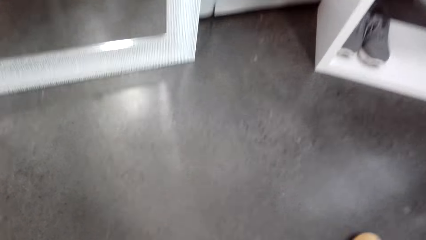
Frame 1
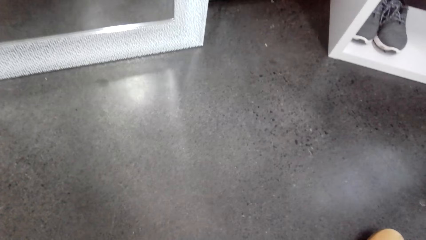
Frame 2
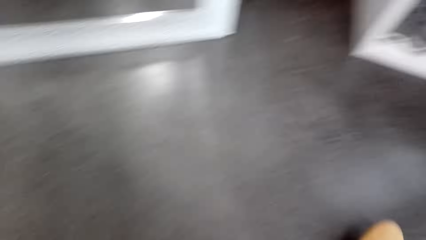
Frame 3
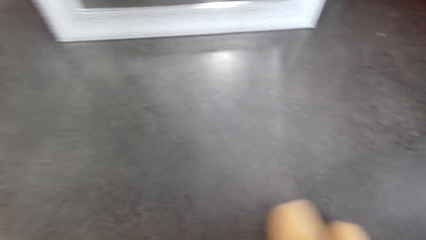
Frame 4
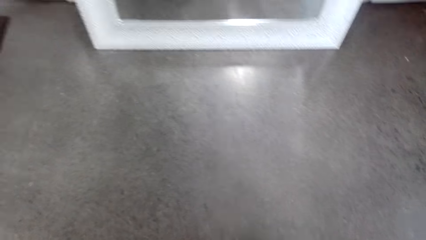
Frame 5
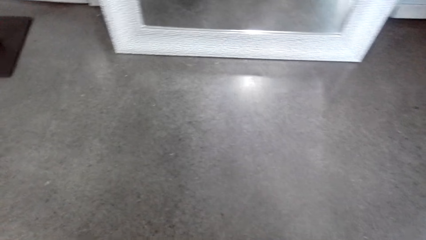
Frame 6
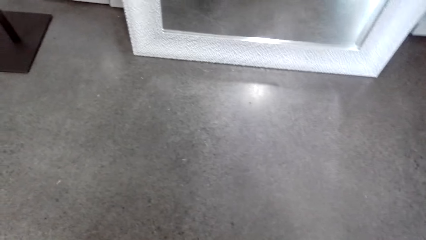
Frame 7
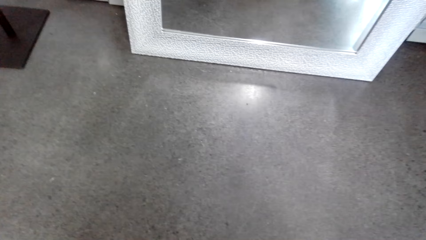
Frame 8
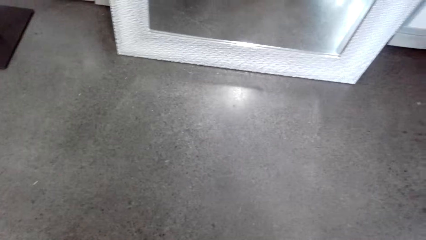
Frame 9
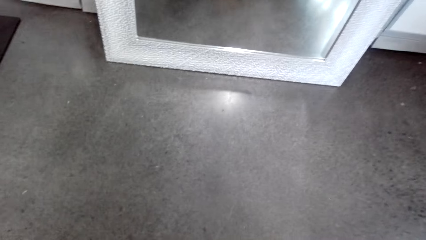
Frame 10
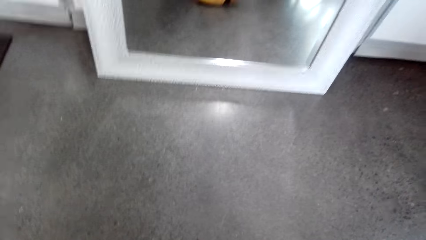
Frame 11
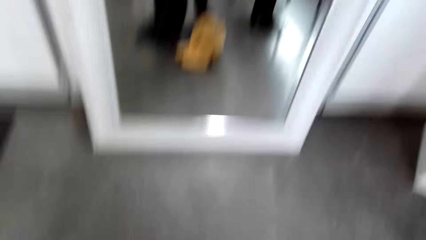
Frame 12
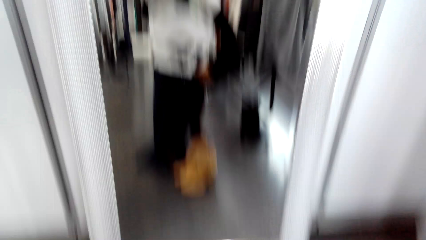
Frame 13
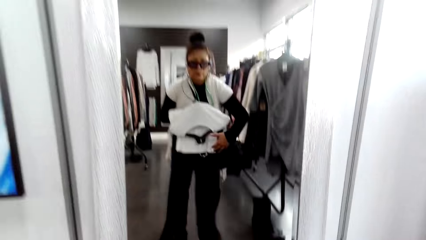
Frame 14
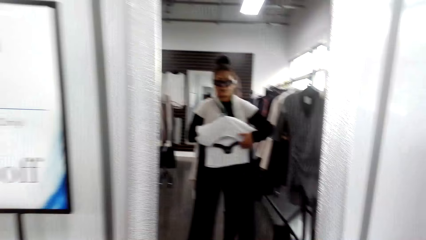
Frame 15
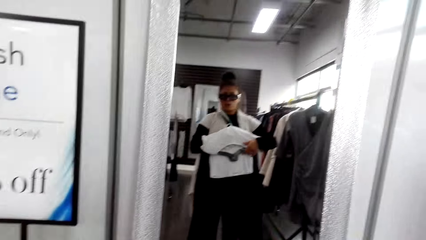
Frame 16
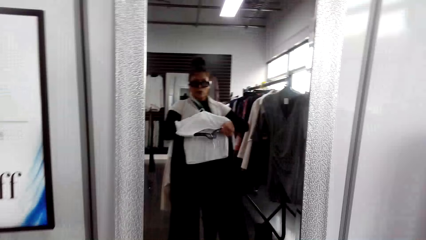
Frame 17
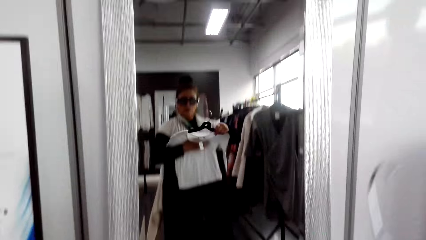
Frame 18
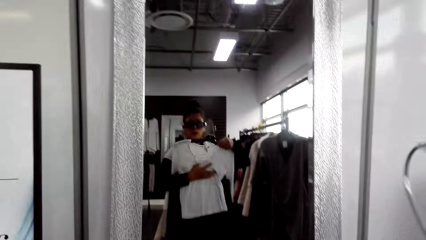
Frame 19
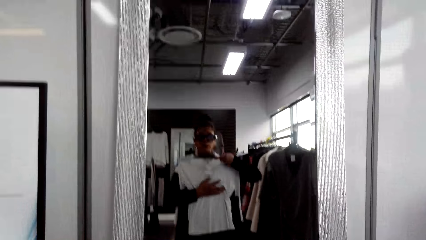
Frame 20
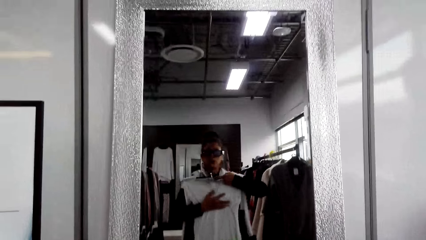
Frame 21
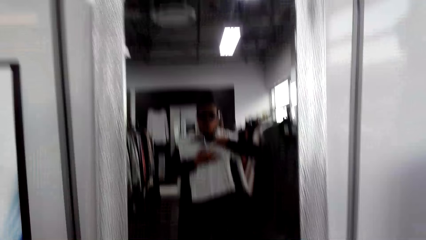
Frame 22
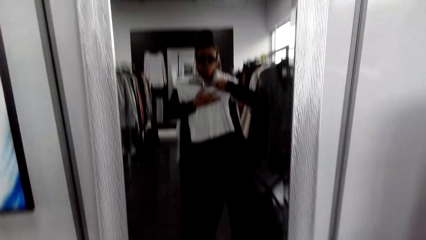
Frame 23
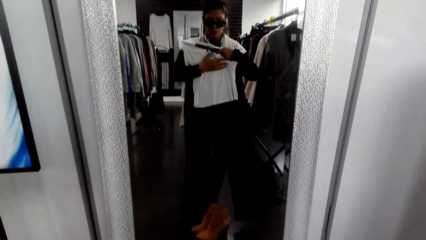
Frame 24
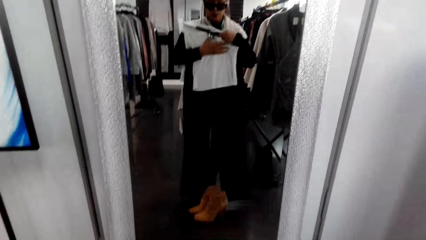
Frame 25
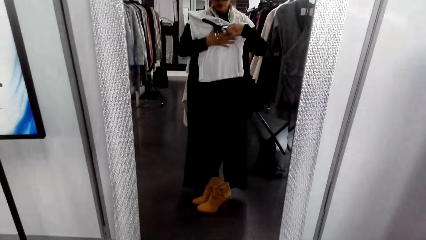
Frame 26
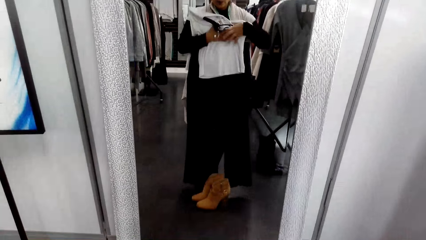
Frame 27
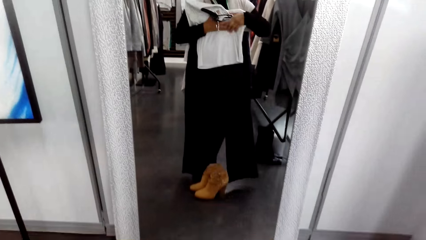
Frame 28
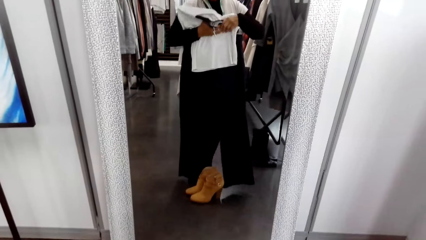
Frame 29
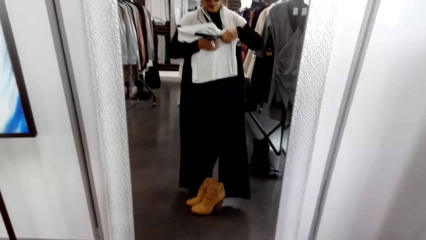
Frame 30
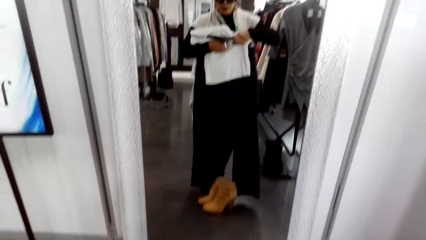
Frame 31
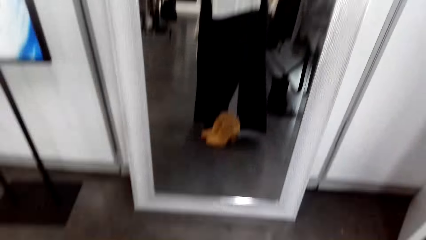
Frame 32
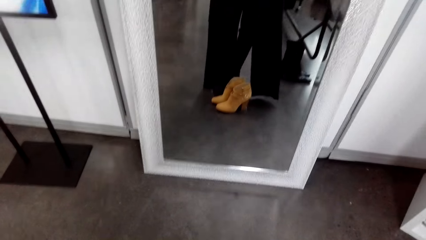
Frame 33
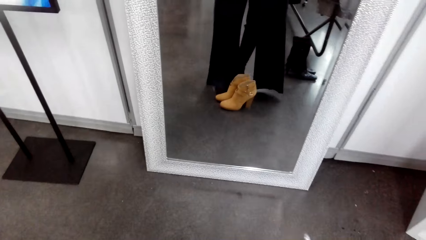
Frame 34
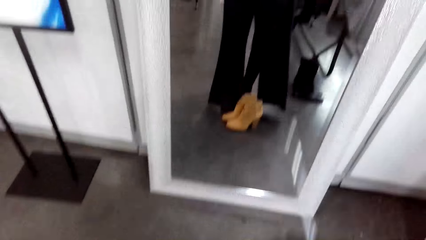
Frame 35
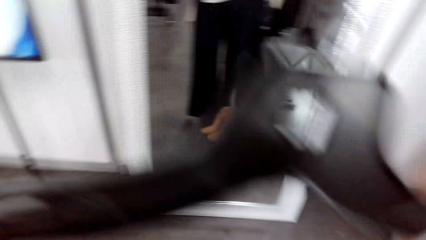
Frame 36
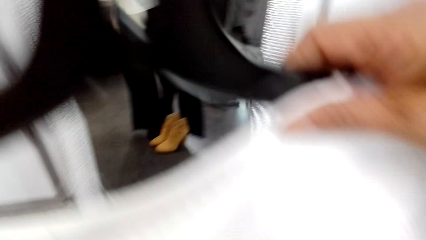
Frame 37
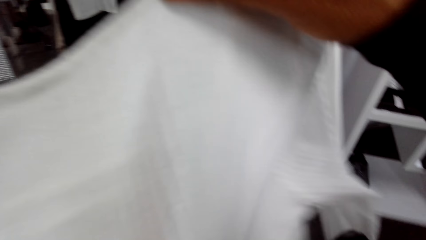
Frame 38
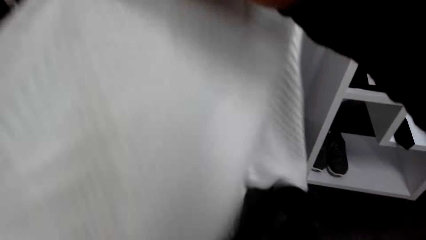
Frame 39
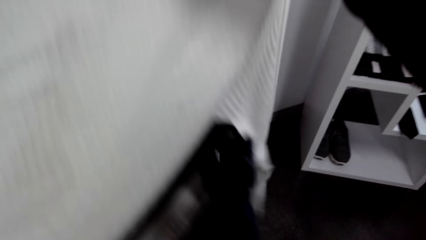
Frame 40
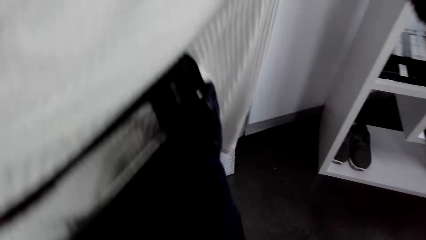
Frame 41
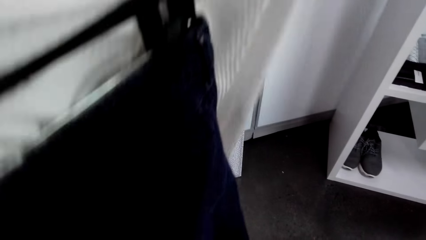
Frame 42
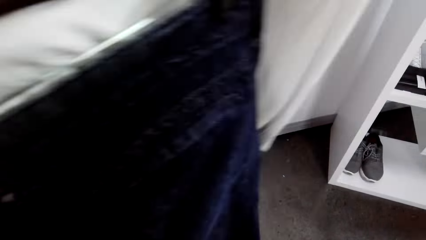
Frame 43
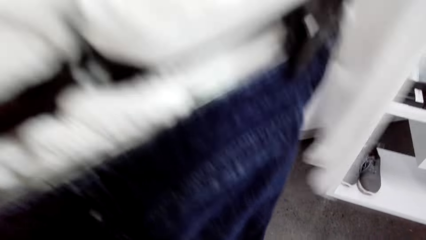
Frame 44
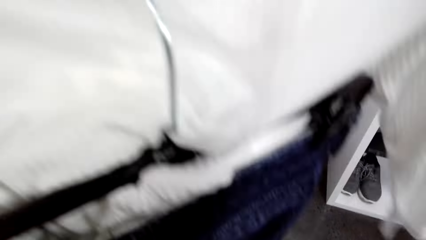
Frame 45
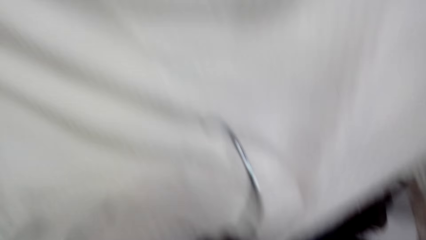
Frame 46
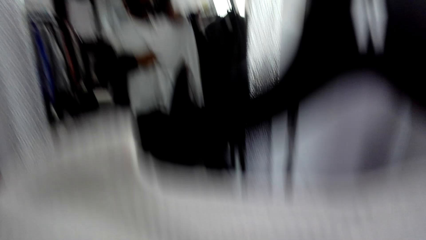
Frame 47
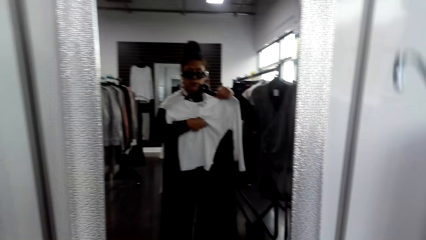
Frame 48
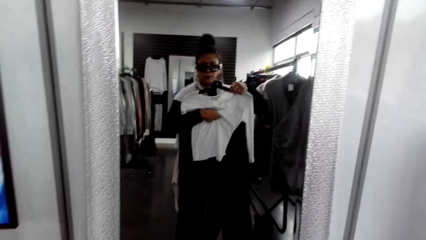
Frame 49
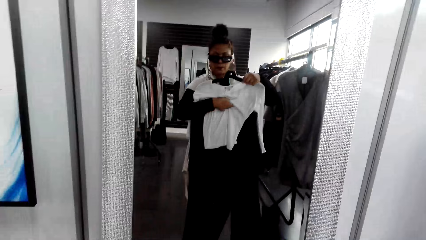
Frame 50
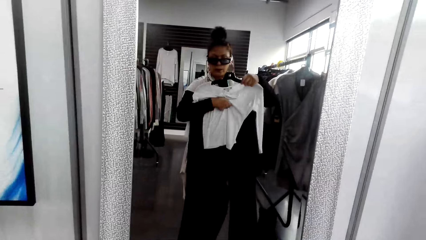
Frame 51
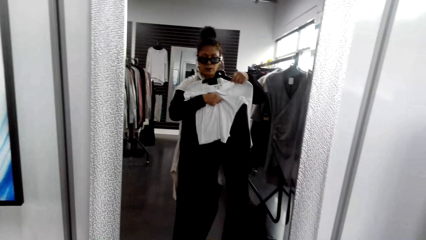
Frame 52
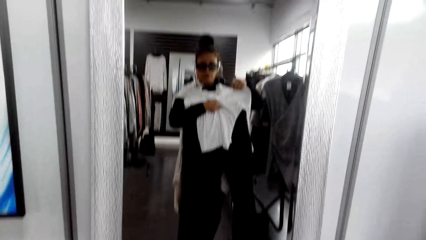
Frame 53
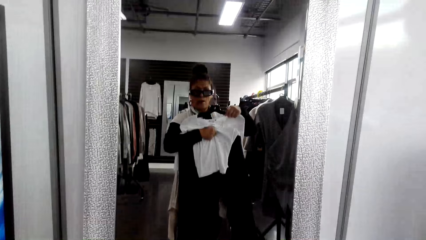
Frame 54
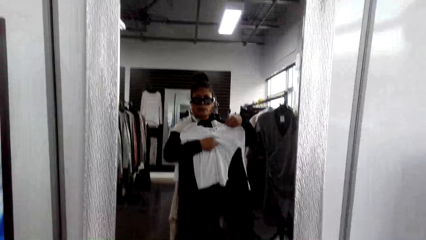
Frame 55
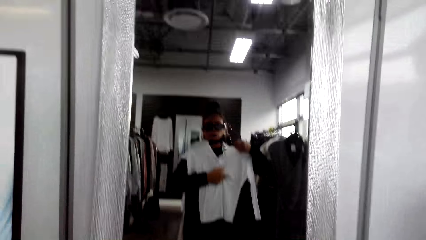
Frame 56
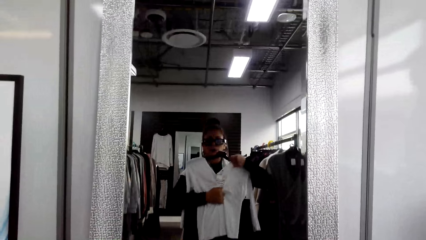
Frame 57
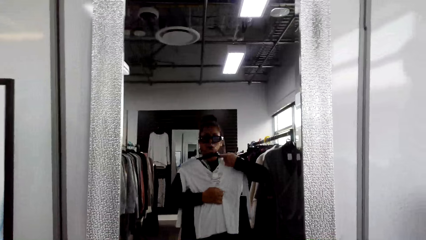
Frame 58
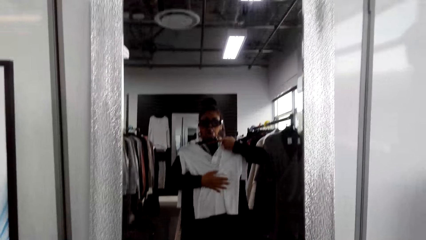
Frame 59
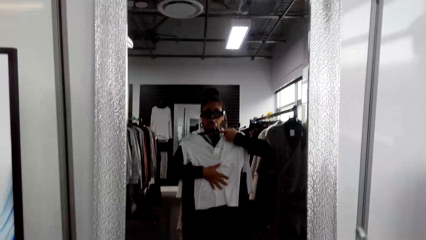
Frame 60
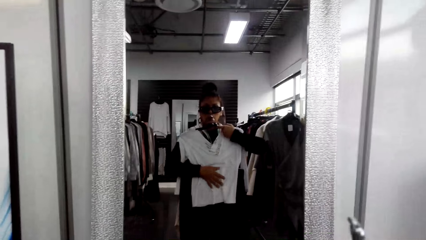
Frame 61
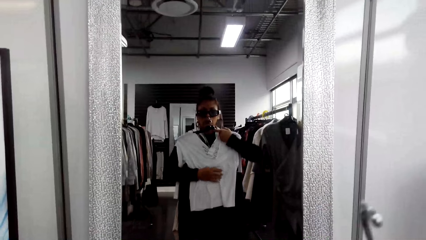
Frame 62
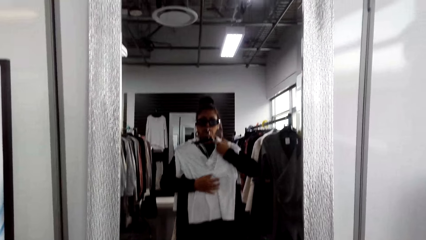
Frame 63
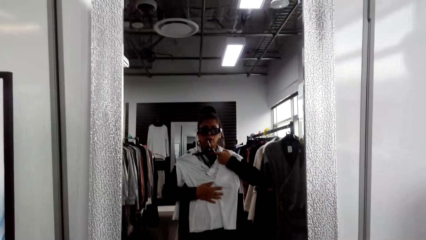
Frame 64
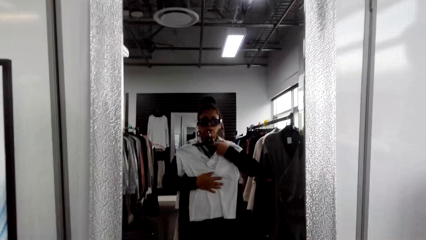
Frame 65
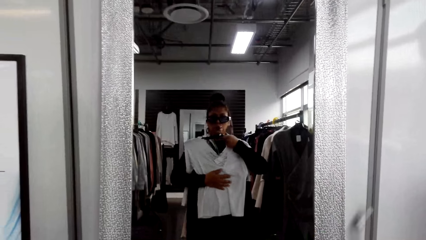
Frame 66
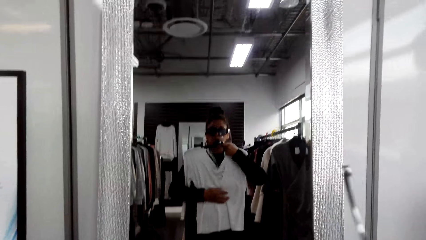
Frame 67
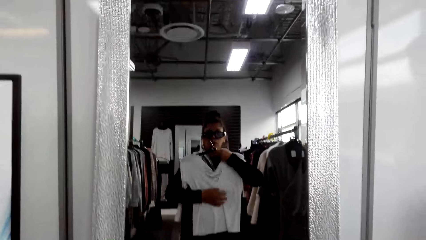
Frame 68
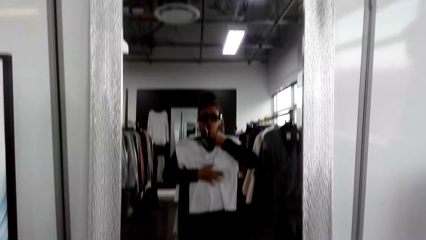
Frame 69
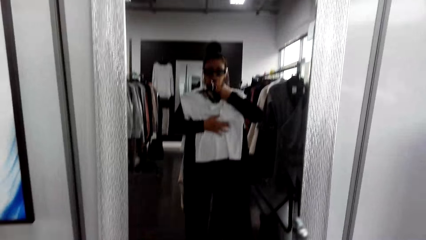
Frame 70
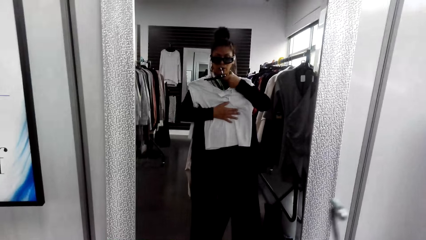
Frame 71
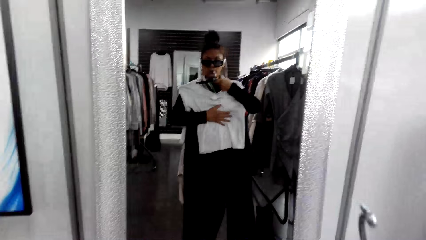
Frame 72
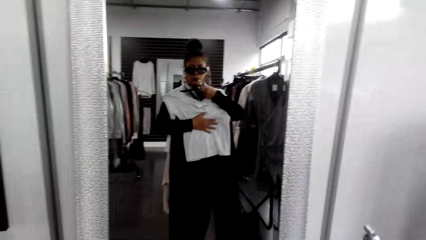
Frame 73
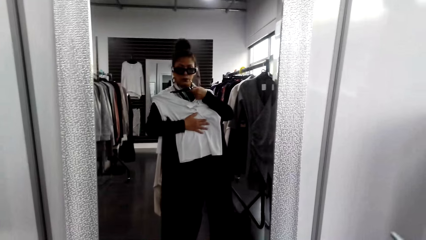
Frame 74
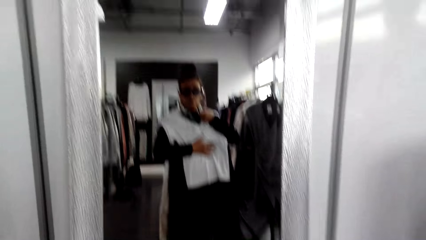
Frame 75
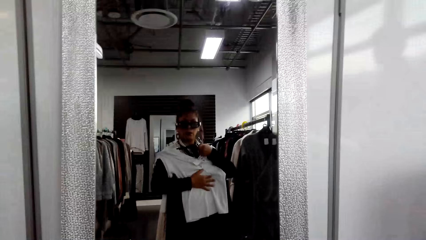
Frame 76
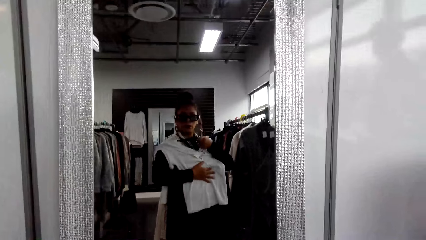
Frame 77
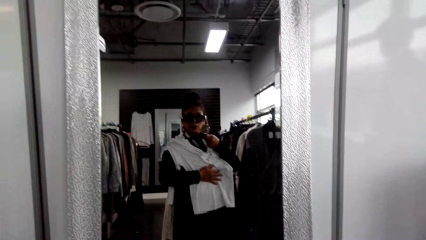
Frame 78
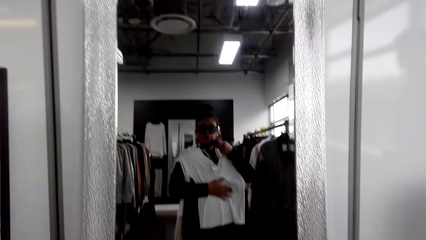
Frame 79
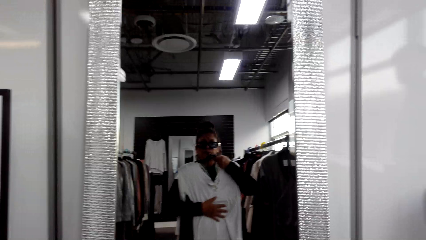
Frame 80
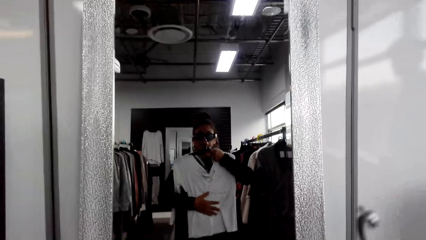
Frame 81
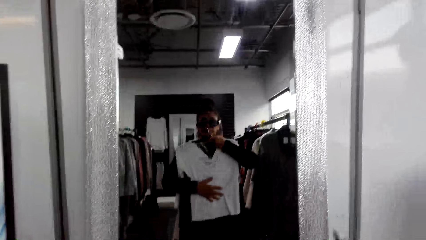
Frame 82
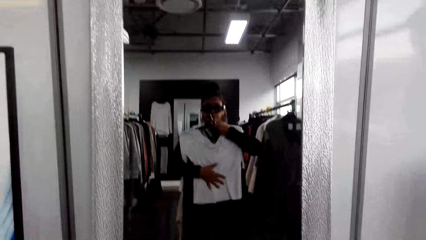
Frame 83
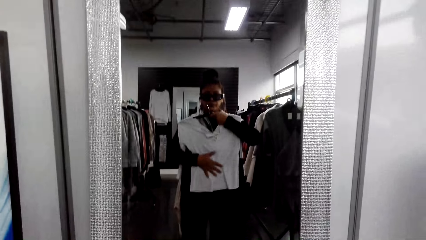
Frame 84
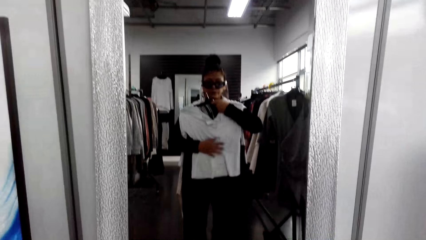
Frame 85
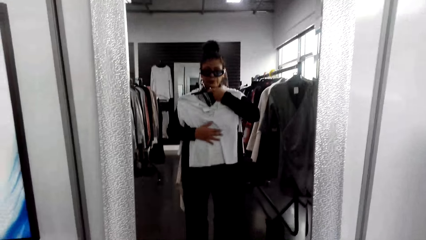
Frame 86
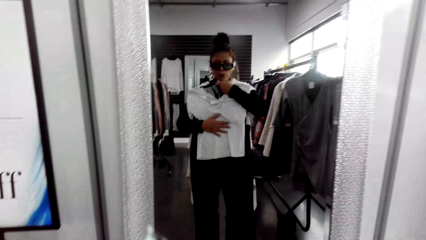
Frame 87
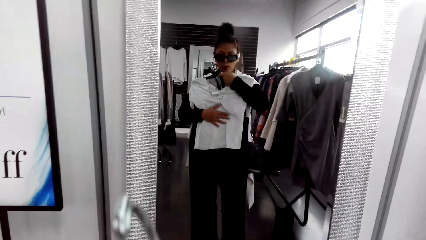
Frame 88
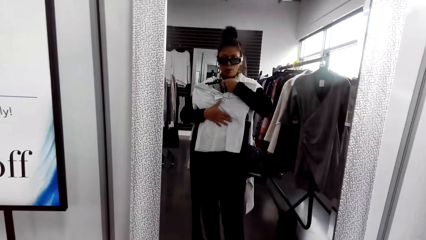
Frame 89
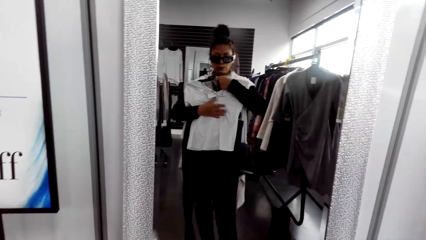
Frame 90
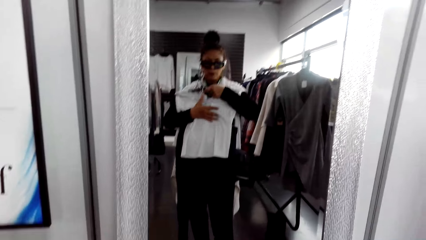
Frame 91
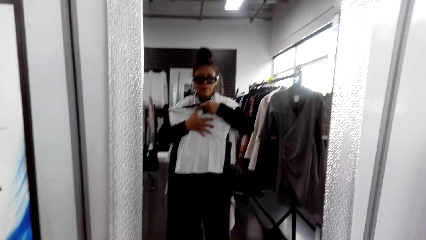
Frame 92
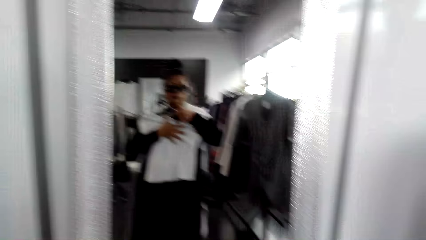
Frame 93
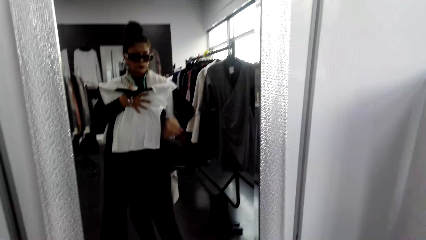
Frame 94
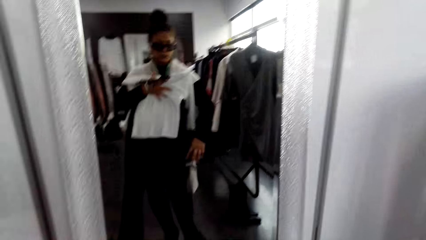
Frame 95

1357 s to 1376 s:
The camera wearer adjusts shoes on the floor. They view through the mirror. They adjust the clothes. They look at the clothes. They lift the cloth up. They try the clothes in the mirror. They look at the mirror.
